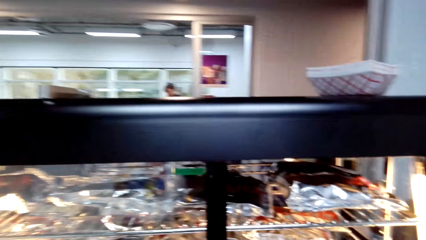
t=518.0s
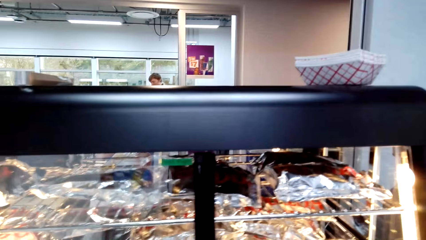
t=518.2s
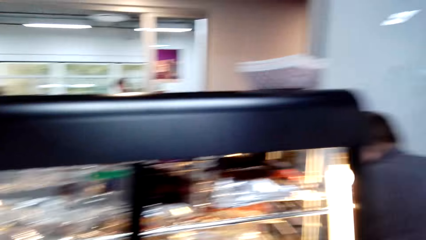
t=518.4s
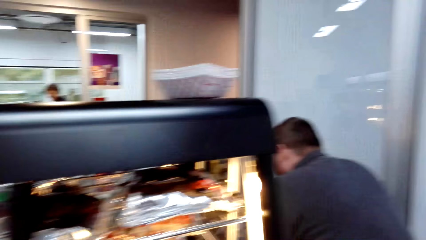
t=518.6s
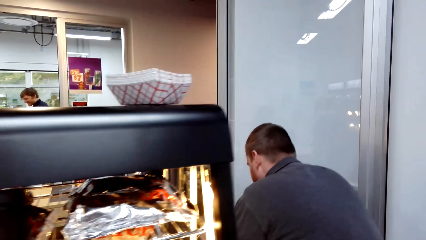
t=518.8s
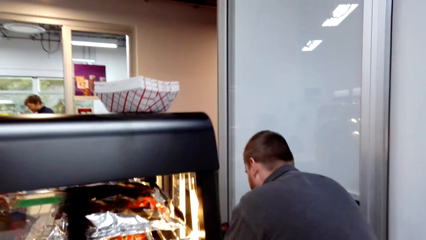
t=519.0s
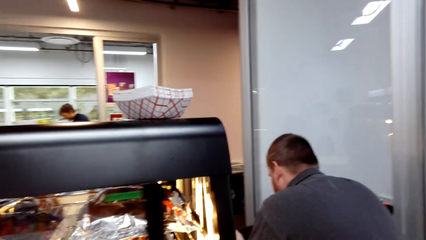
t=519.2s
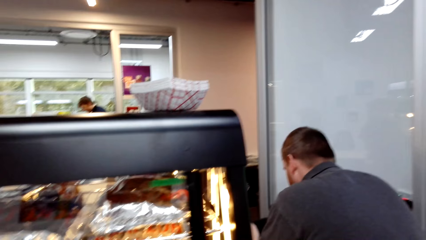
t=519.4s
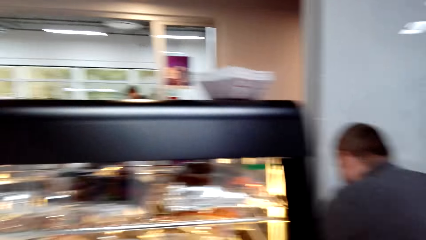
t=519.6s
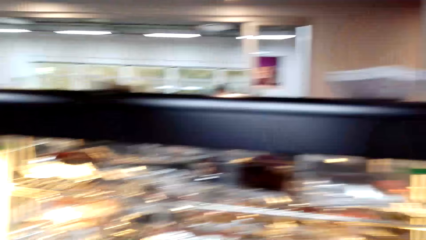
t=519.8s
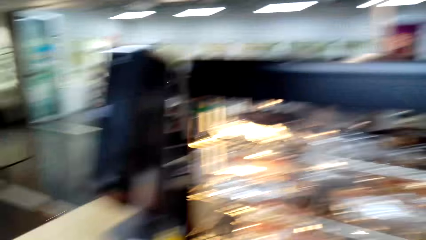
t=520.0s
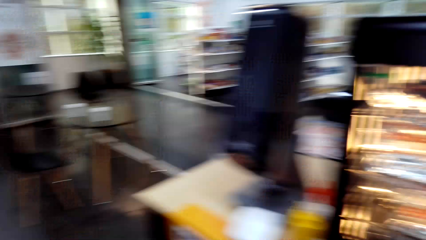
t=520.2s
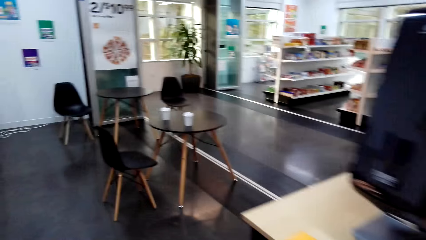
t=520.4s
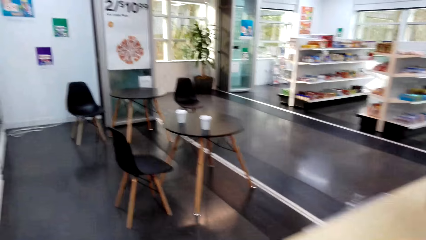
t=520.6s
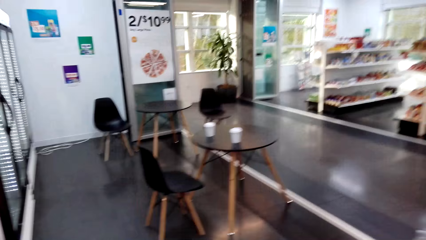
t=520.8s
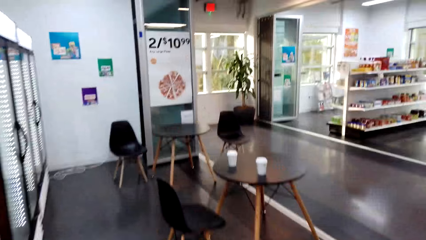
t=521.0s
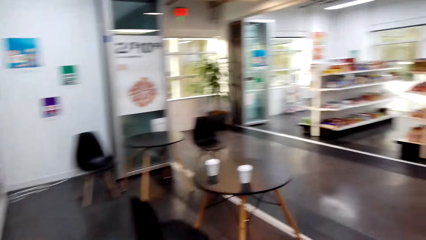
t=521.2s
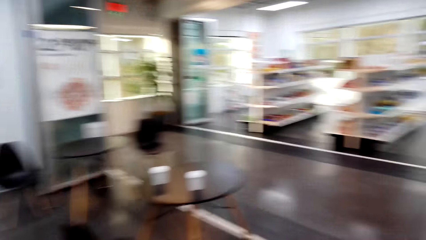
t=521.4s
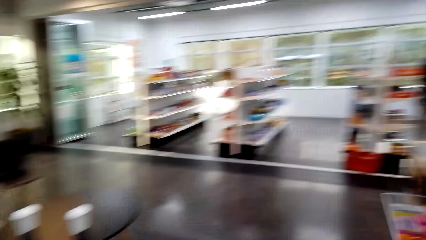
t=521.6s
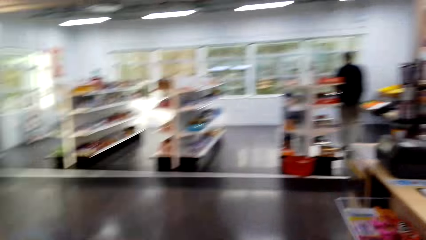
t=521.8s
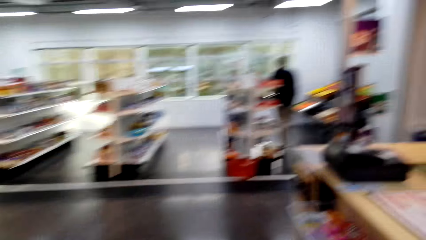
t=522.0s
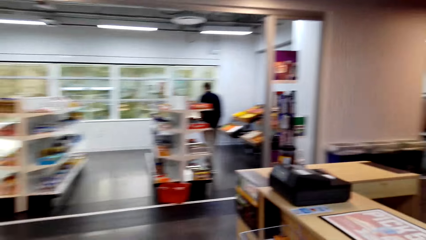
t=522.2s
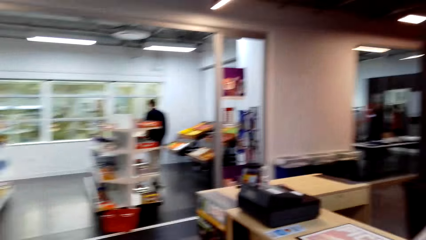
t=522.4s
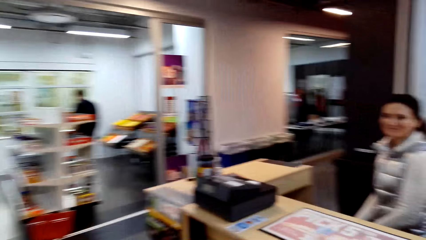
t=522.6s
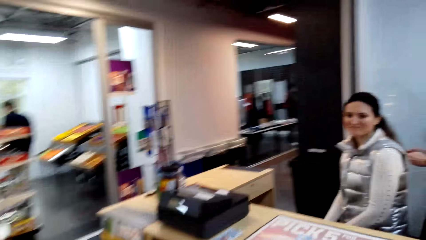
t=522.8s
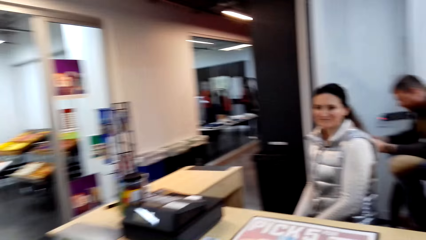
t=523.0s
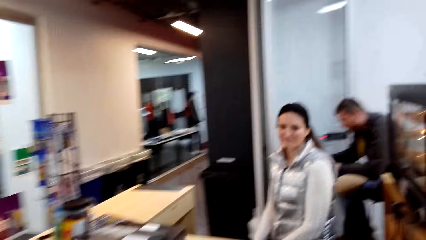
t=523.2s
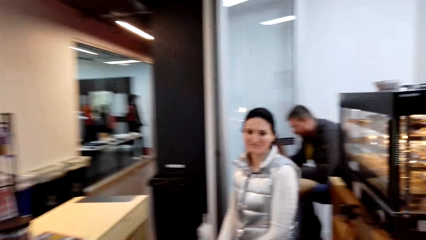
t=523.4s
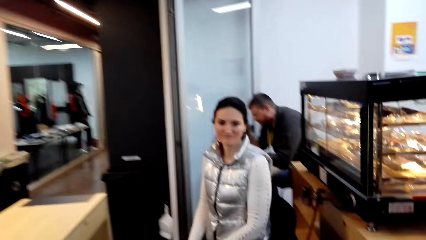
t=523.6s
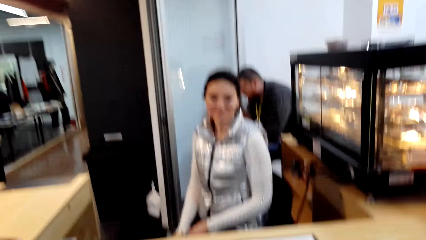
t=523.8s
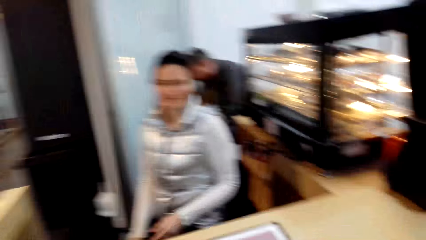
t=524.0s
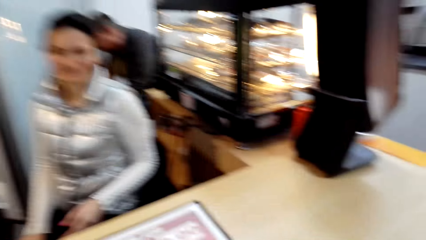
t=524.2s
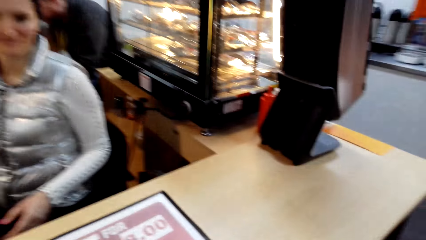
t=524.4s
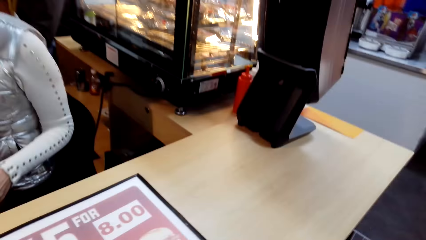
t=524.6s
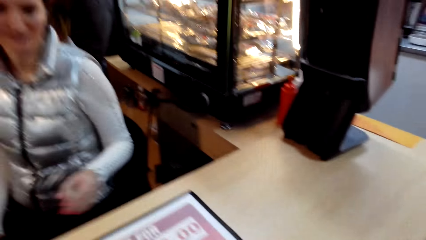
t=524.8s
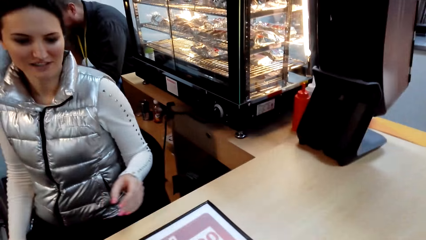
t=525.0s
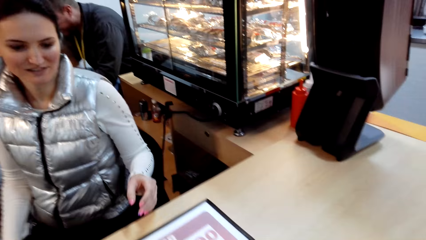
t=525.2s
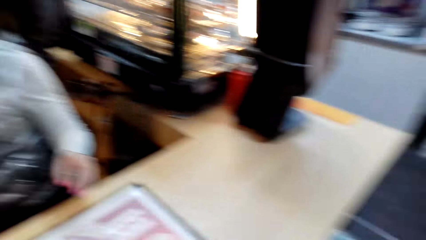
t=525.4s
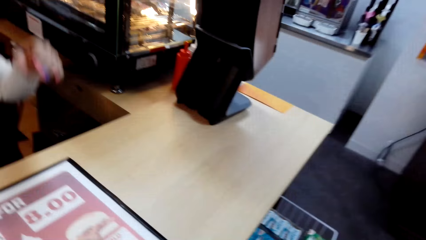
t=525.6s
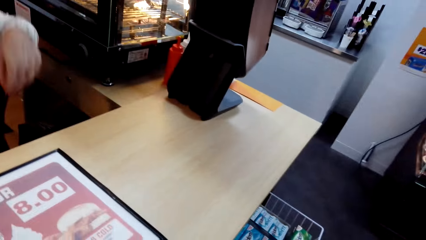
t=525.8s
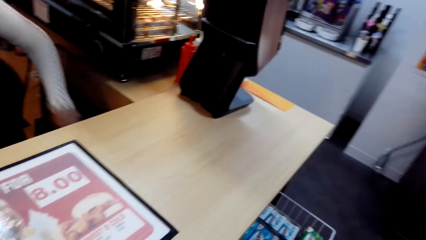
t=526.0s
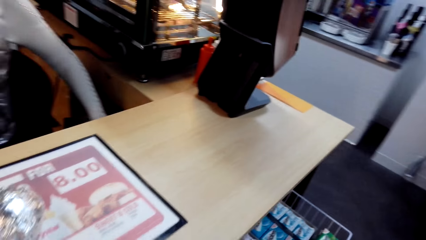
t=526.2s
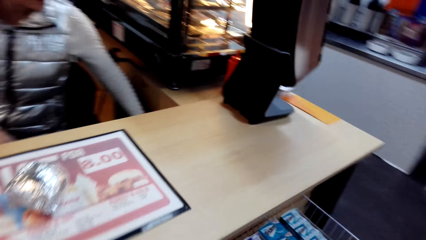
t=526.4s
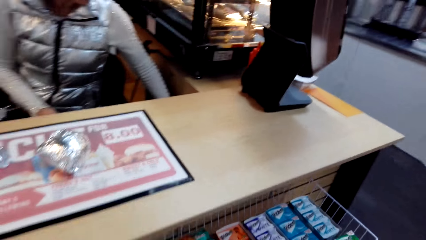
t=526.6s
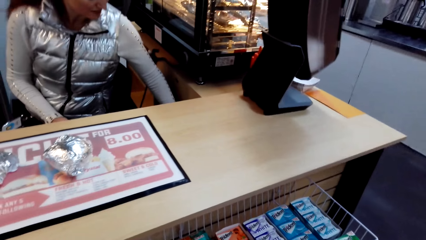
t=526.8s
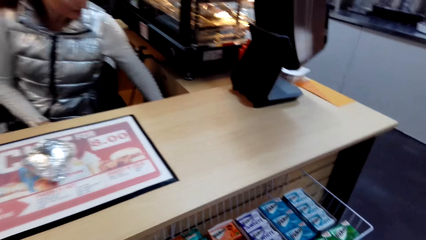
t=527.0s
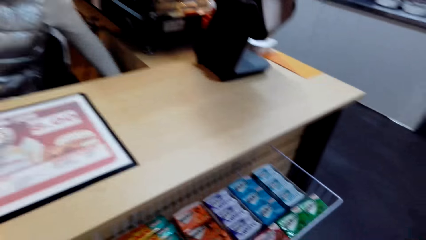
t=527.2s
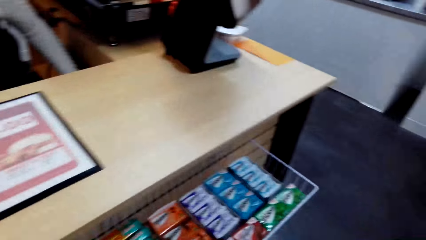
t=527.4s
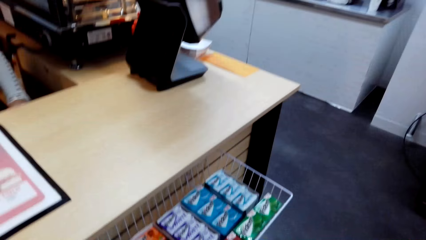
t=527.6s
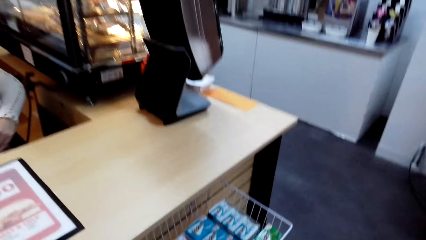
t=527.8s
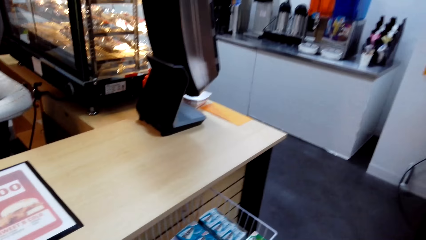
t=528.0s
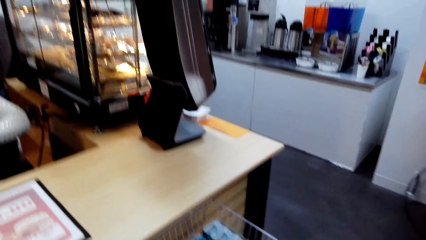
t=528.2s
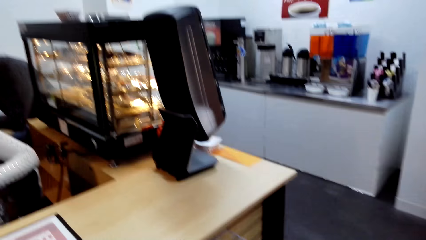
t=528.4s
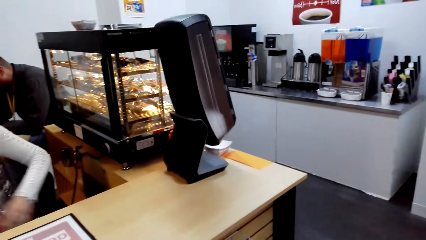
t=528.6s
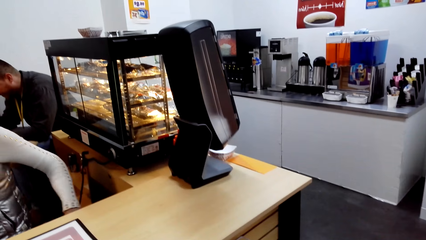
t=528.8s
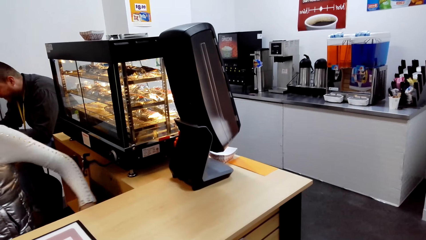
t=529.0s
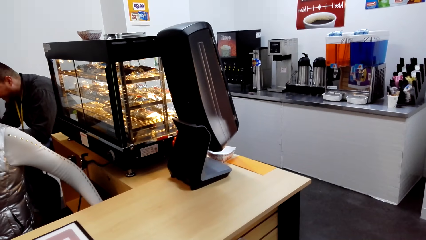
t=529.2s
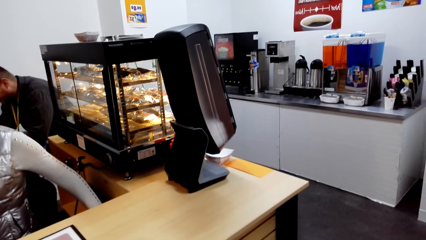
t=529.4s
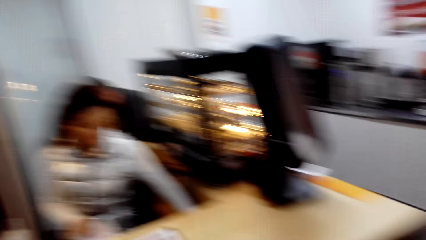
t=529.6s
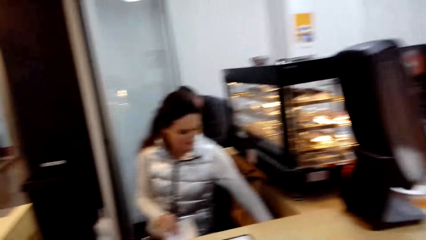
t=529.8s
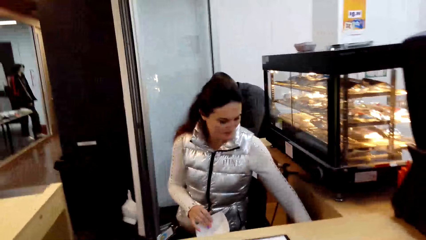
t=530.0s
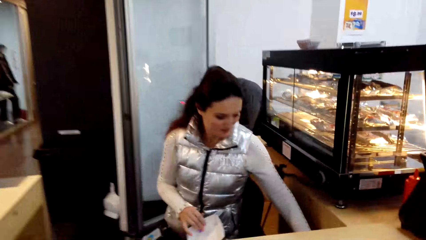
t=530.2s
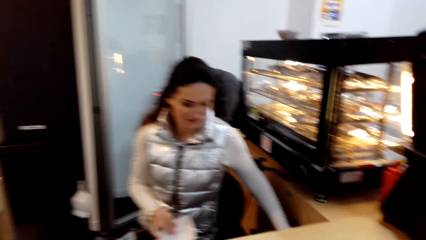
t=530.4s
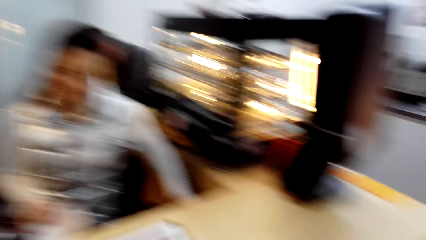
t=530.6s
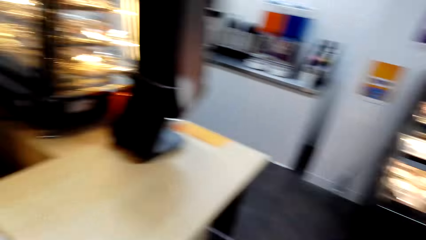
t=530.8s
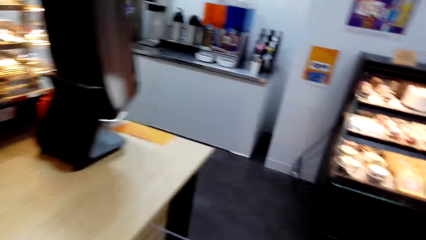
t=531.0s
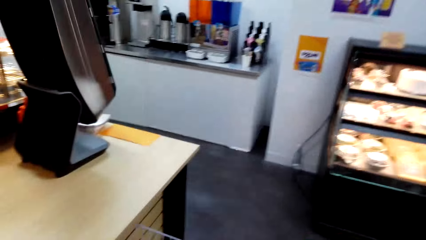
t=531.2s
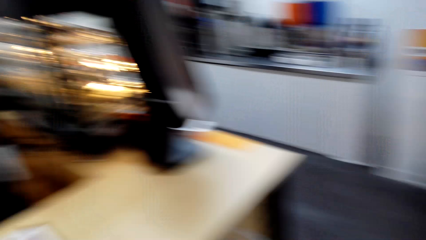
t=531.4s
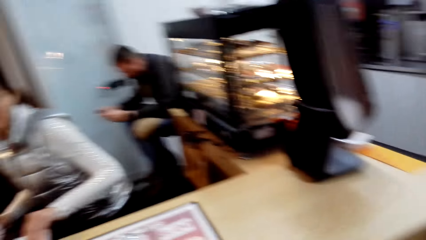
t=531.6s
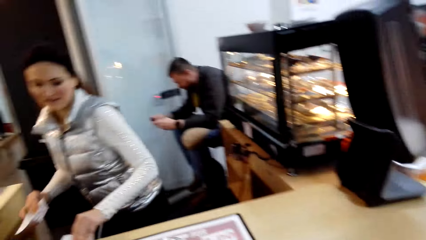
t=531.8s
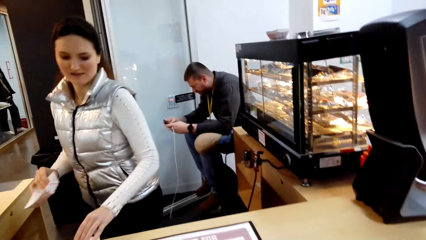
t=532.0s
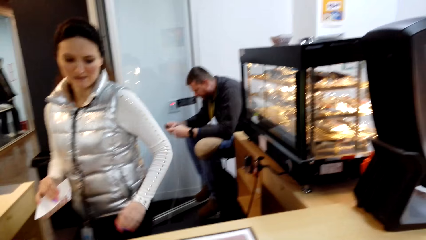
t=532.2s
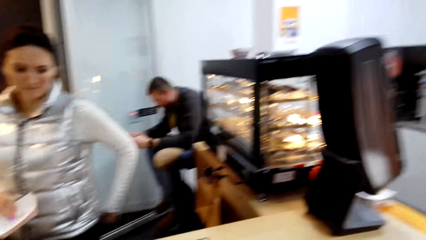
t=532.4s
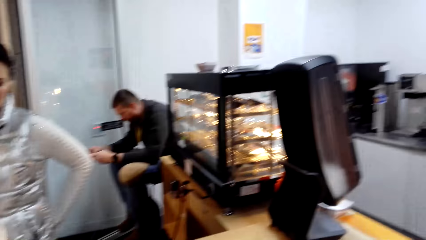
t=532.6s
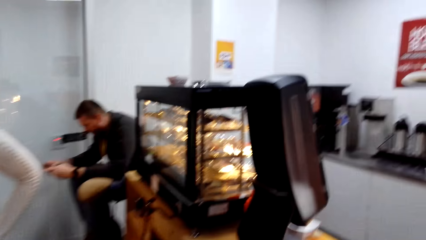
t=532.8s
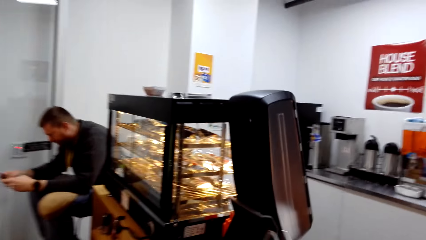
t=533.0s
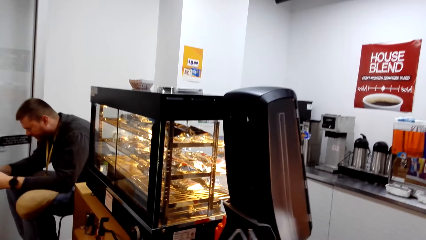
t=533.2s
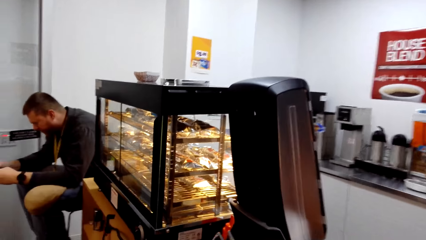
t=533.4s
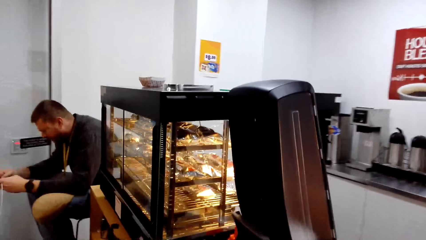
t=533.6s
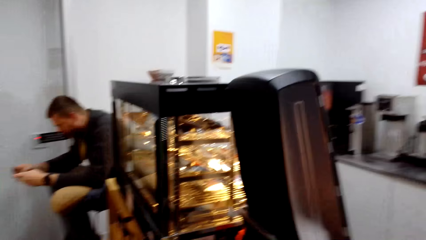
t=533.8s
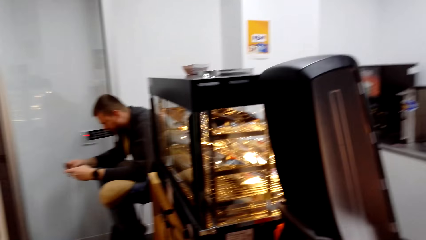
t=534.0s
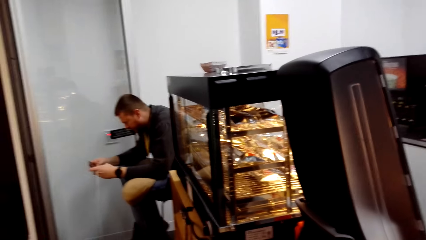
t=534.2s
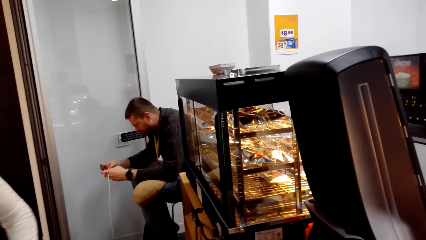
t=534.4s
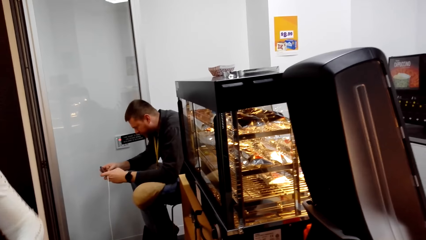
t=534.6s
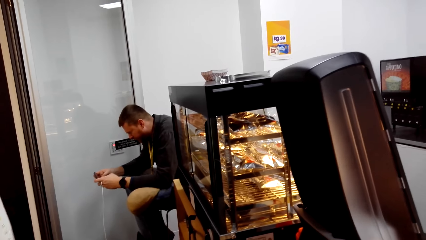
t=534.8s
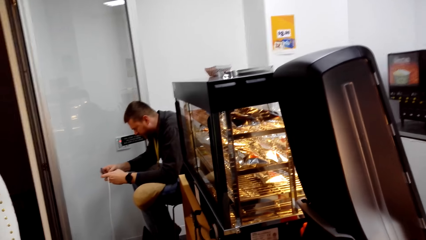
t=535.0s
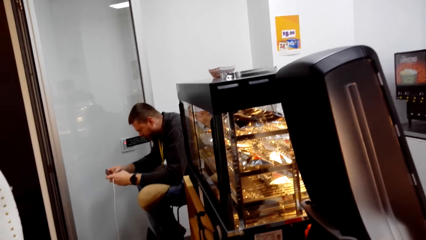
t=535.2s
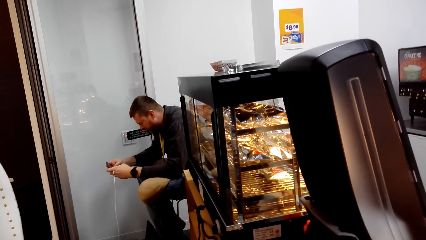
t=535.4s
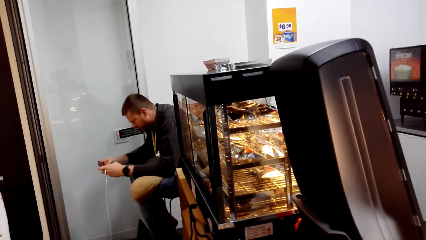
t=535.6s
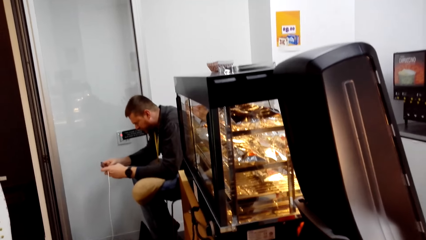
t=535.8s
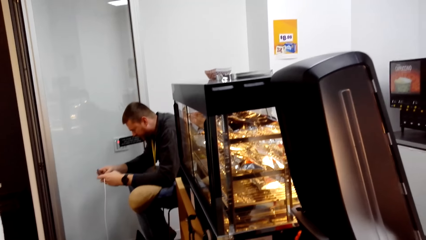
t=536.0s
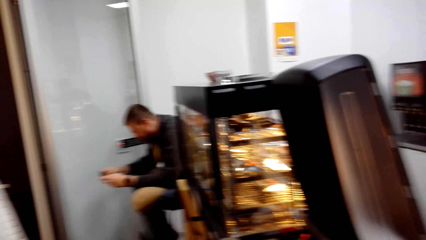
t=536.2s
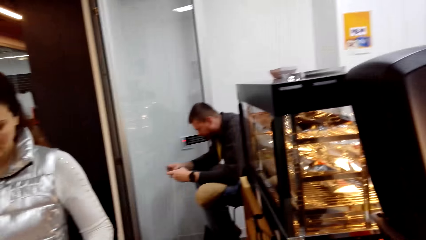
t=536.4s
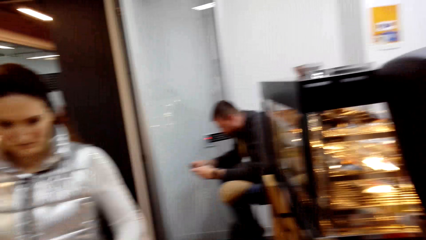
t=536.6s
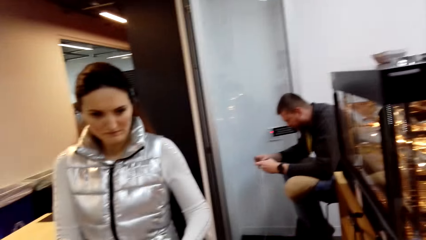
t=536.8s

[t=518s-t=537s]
The camera wearer moves the glass. They step forward. They look at the lady. They look around. The lady stands. A person holds the phone. The camera wearer looks around. They do something.
